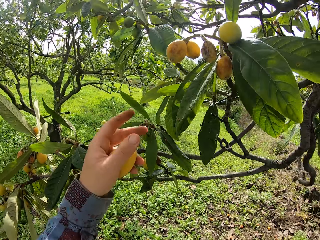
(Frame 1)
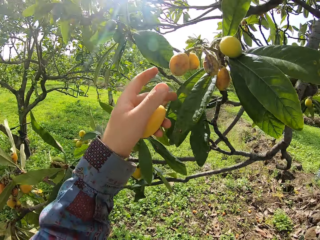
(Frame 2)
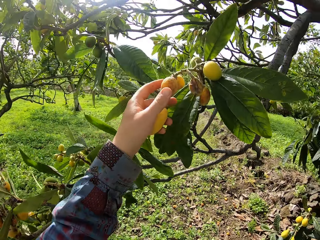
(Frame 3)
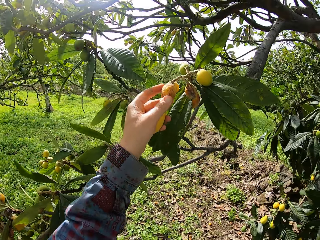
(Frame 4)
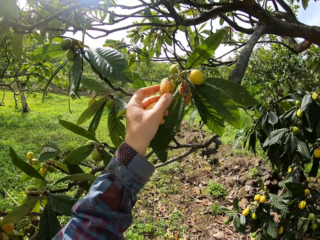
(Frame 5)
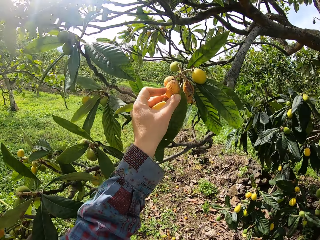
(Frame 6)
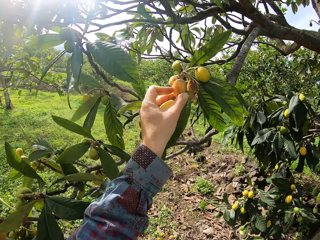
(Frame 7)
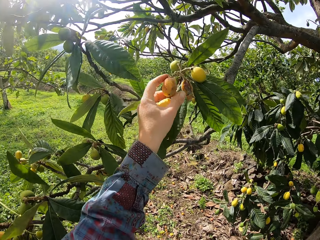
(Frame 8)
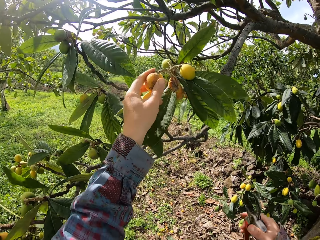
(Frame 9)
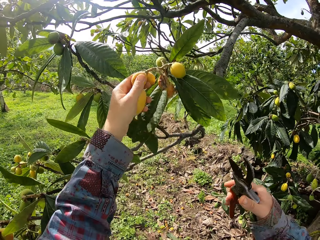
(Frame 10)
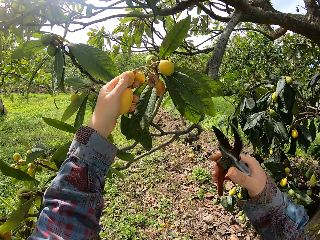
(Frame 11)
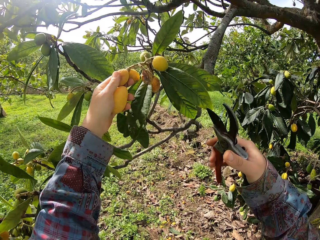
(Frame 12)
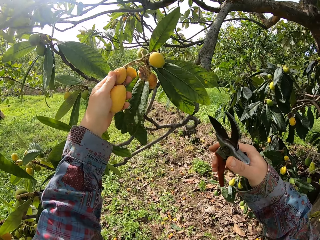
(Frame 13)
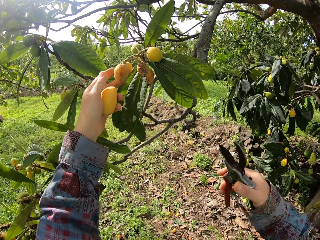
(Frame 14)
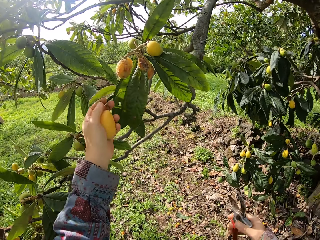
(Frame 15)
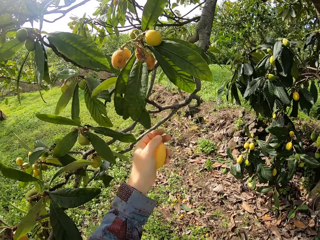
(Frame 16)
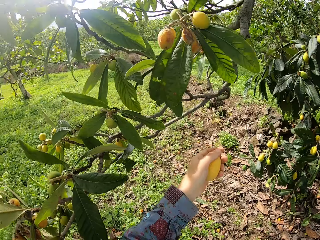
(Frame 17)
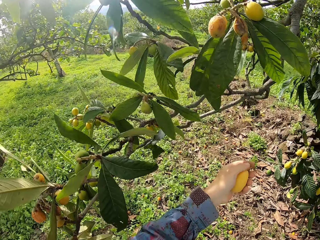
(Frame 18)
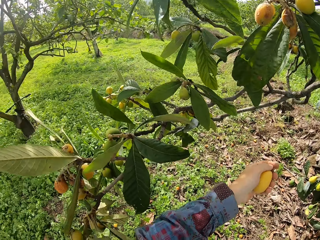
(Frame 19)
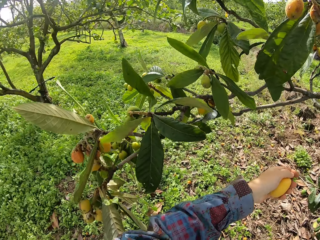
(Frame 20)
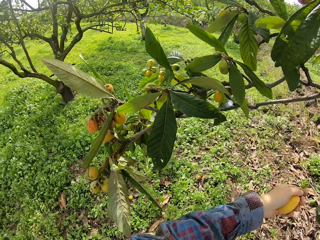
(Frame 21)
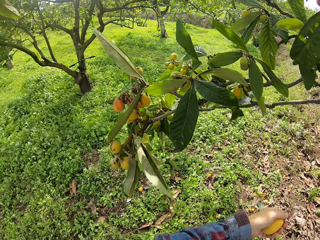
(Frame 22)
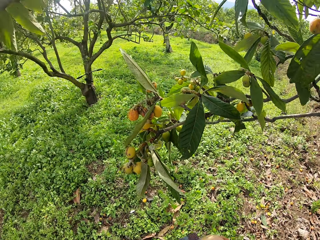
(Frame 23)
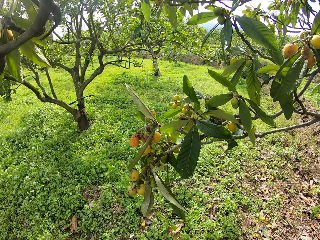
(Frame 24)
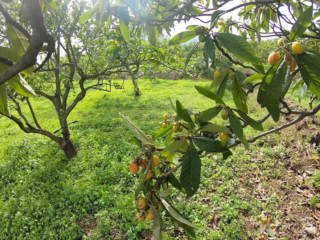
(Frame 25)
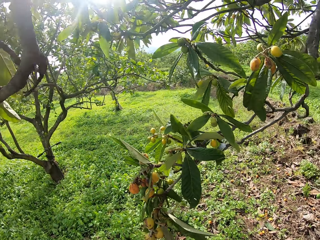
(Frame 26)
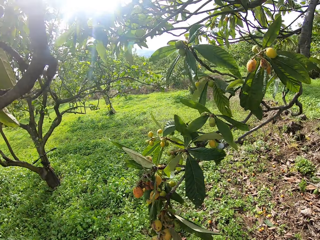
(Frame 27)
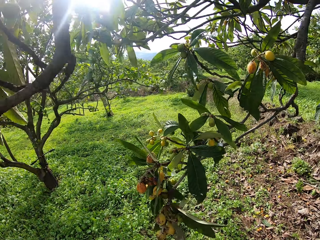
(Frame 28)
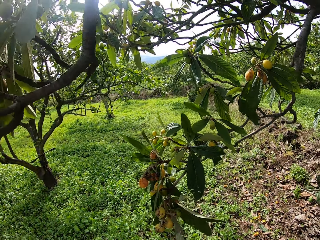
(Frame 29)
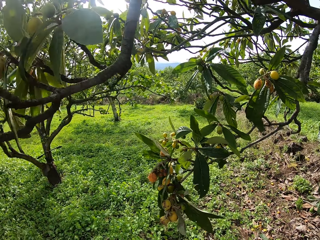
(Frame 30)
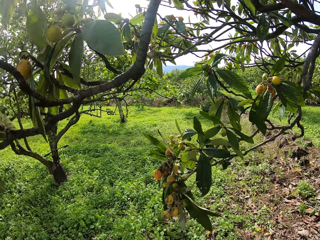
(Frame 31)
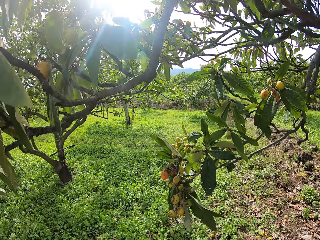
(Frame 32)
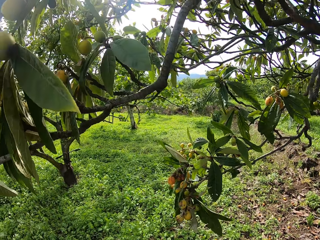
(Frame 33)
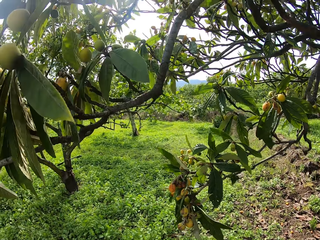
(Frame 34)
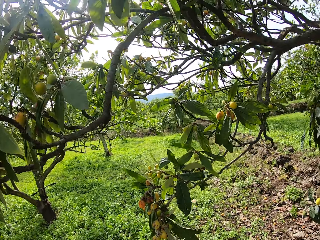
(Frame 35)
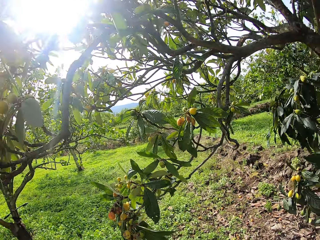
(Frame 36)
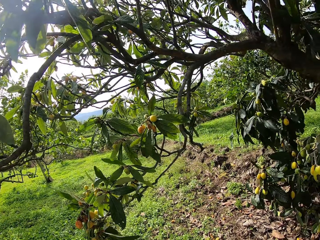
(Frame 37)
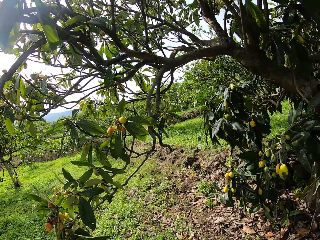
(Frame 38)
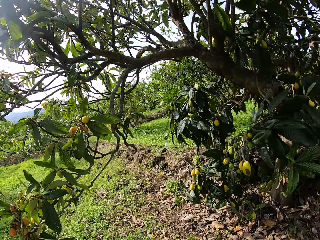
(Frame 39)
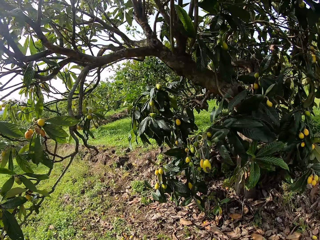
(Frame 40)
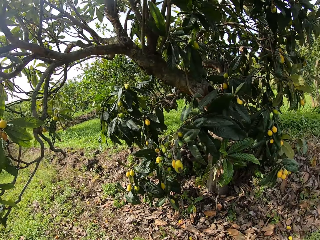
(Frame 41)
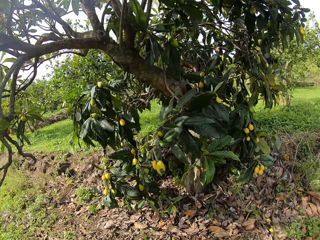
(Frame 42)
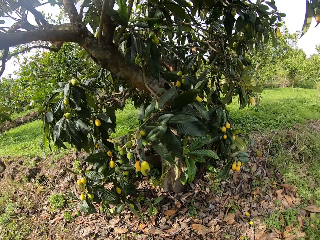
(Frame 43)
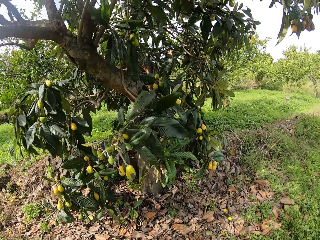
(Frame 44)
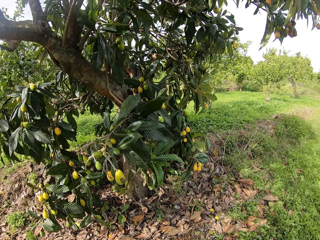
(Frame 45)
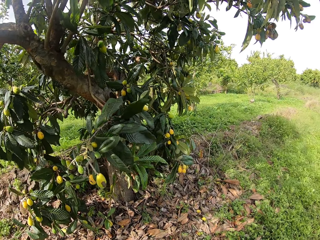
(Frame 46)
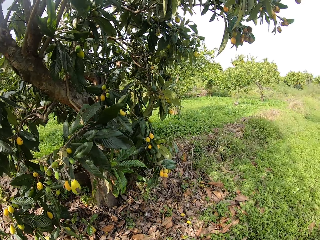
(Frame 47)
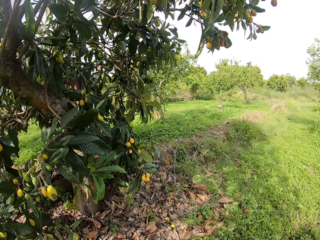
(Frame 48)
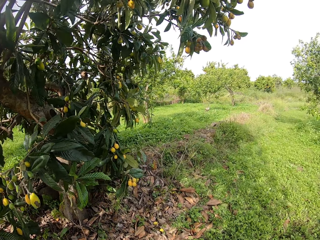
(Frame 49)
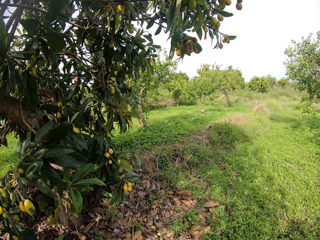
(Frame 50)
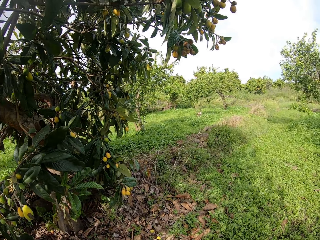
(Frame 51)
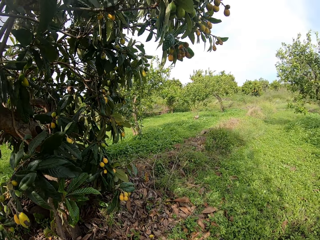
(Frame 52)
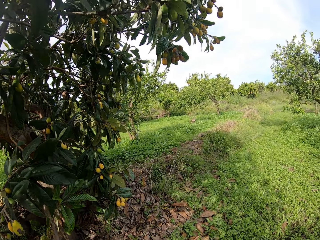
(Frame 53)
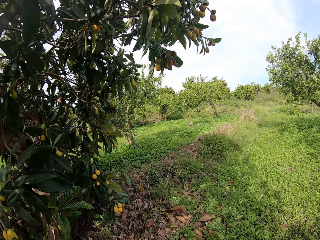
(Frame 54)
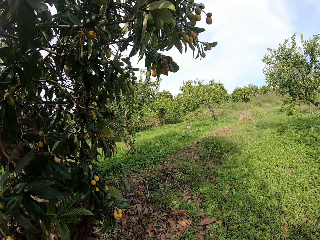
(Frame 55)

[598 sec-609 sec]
The camera wearer picks the loquat or mango. He moves another mango on the tree with his left hand. He moves to another side of the tree on the farm.

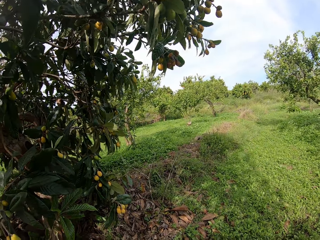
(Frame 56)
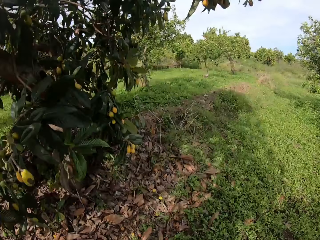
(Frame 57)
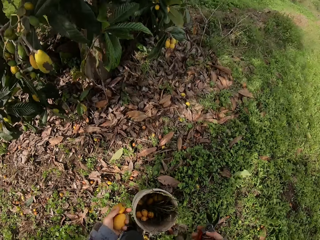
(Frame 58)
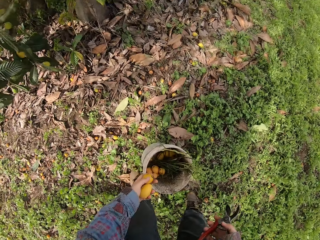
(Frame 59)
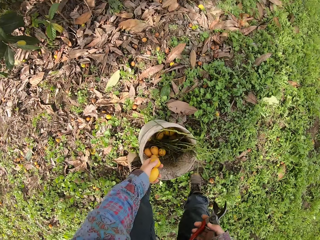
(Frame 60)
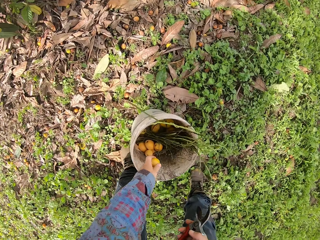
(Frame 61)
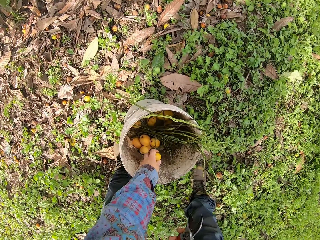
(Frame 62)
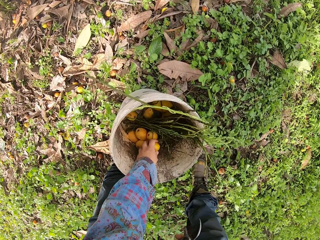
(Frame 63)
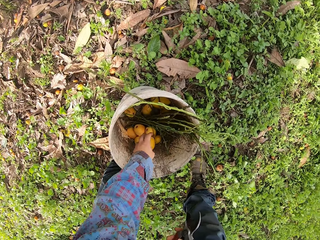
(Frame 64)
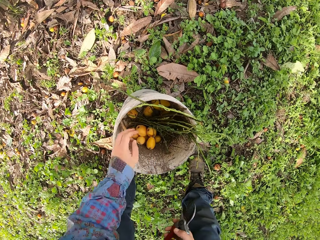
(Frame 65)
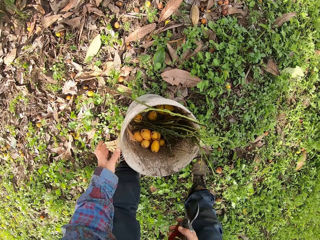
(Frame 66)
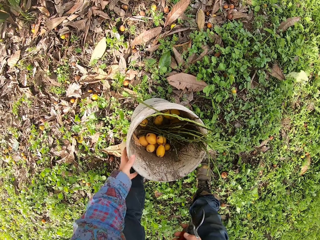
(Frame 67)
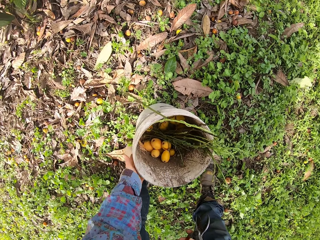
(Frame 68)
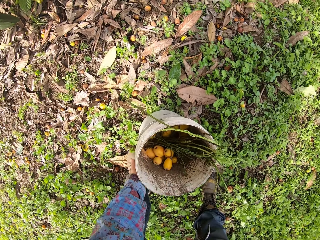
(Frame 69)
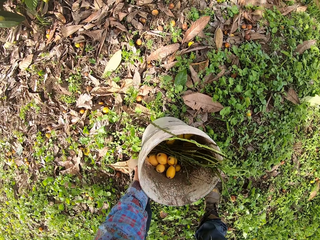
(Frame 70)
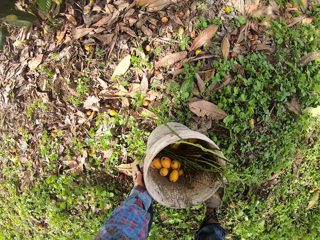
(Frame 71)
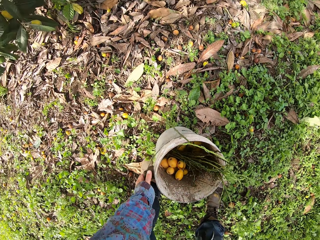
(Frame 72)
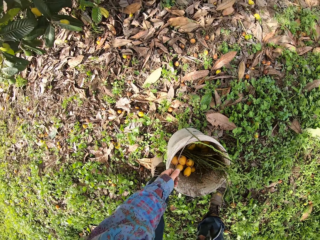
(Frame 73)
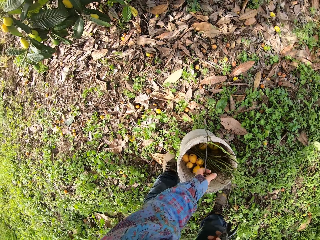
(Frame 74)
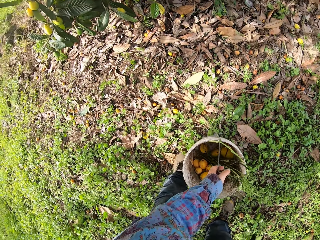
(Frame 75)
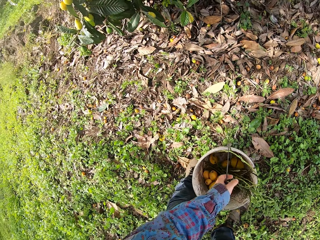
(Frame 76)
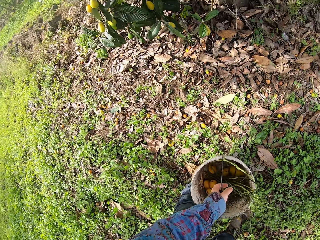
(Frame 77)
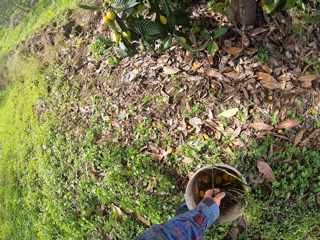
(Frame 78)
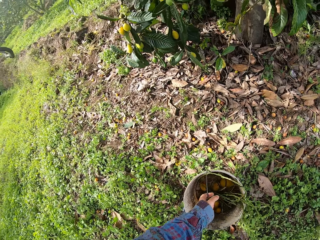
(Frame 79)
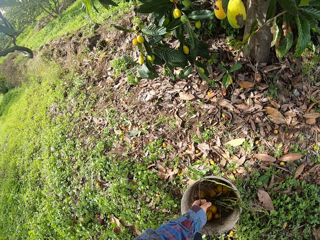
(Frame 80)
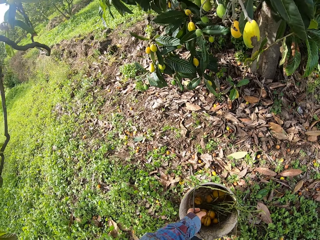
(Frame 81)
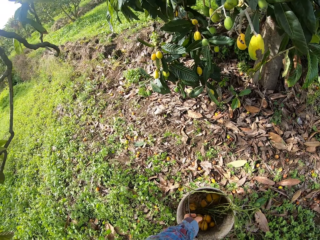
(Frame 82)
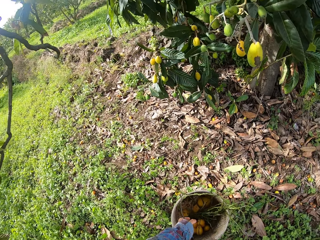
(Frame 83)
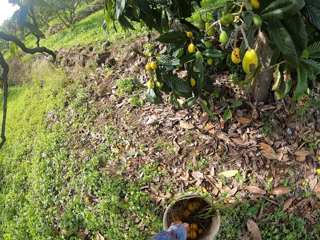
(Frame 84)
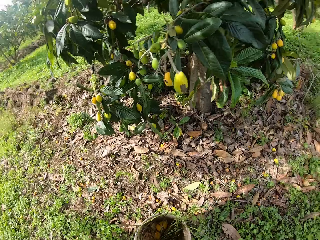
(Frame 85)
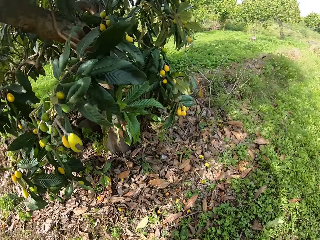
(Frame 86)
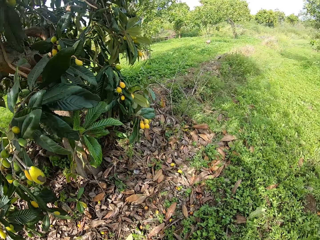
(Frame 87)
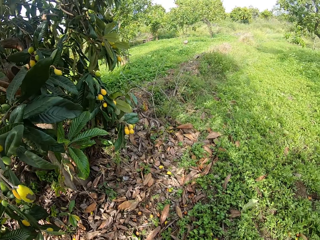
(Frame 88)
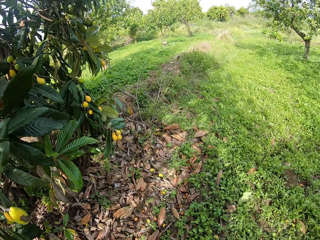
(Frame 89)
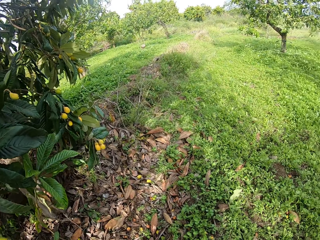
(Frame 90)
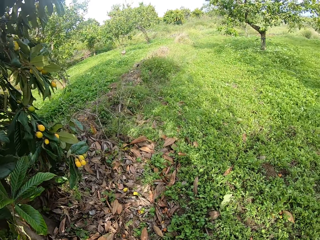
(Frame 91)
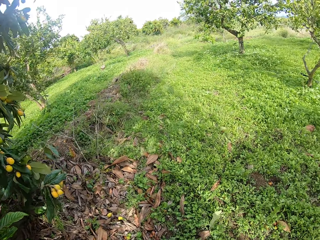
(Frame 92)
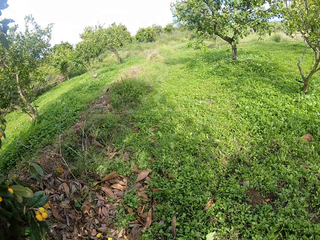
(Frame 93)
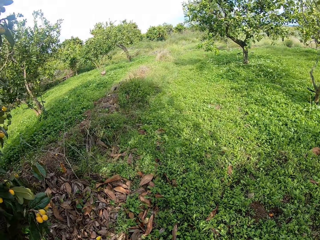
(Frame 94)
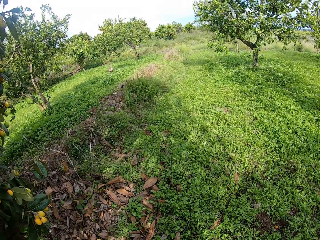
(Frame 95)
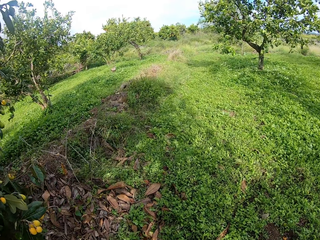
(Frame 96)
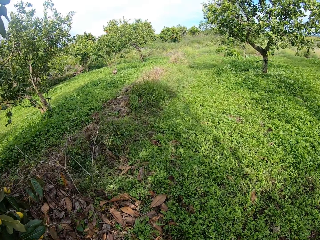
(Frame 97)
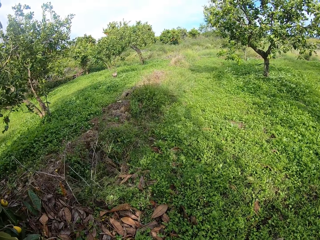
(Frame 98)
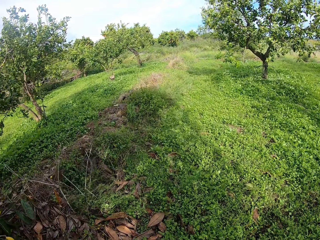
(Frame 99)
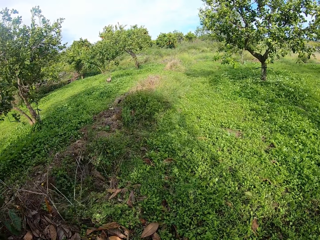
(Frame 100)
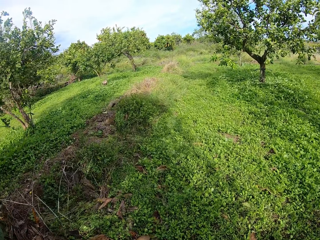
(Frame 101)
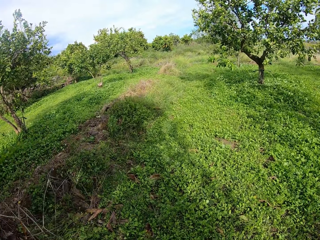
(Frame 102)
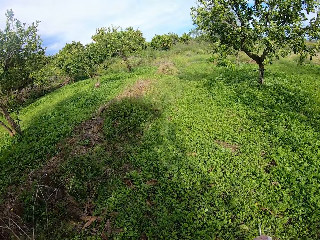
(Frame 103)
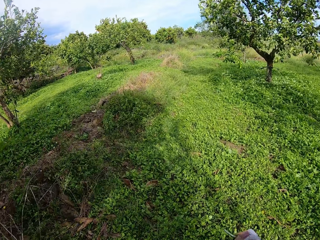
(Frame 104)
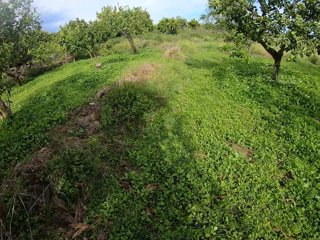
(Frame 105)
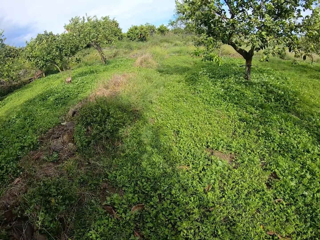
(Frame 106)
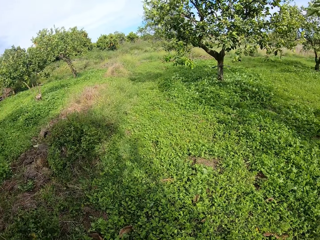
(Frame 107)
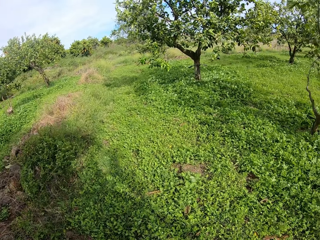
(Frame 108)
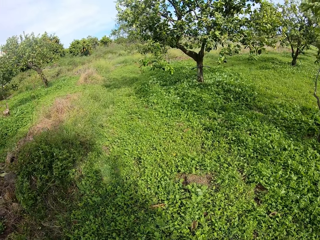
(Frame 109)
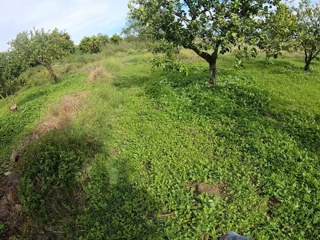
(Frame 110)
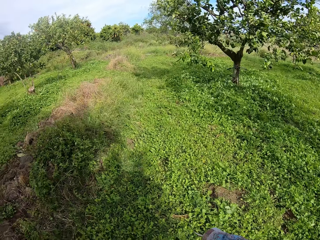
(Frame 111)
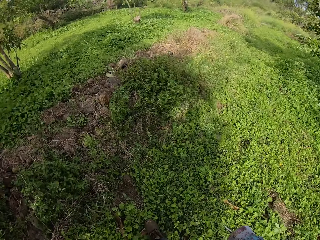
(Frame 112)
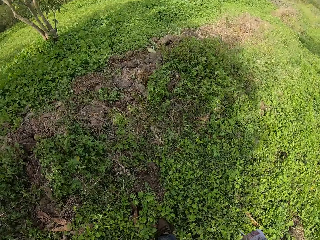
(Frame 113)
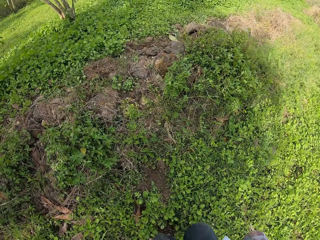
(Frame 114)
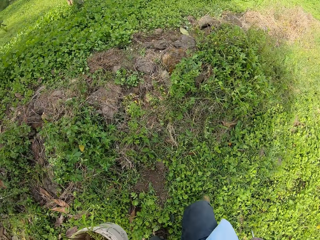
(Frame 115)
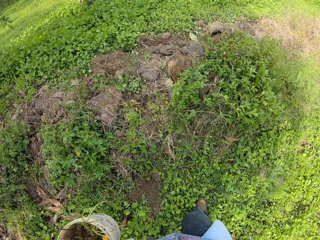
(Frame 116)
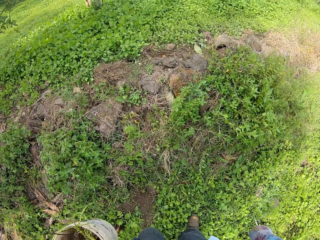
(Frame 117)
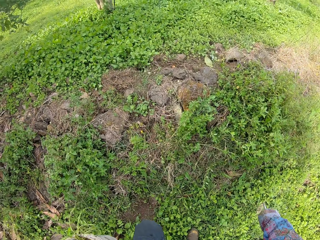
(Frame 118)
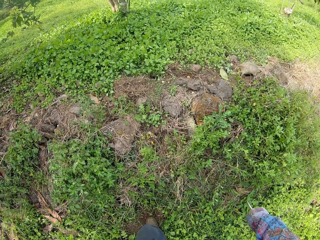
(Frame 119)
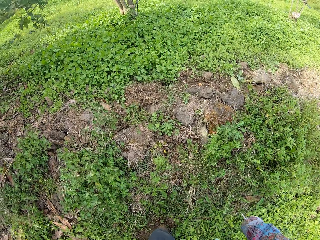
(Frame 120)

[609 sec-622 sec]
The camera wearer puts the mangoes in the bucket. They carry the bucket to another tree on the farm. They pick up the bucket. They walk around the farm.
